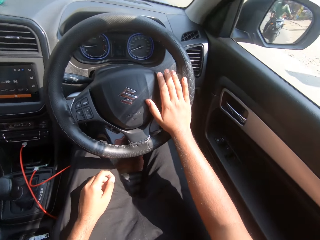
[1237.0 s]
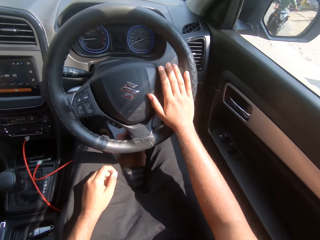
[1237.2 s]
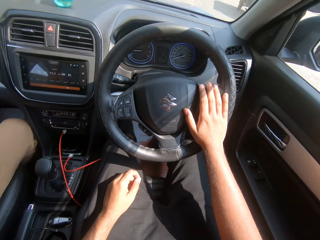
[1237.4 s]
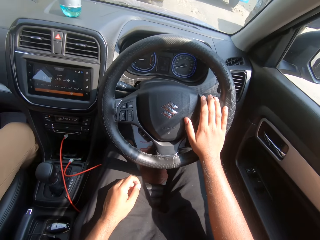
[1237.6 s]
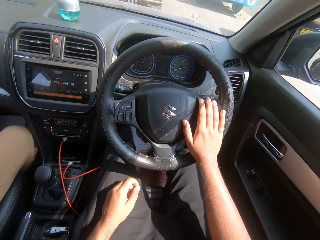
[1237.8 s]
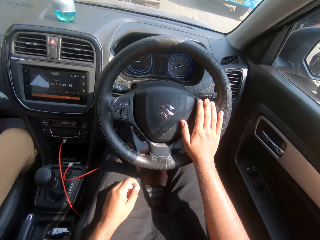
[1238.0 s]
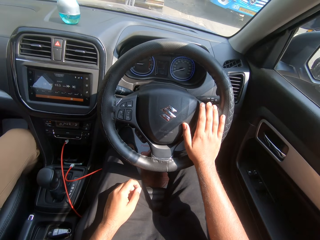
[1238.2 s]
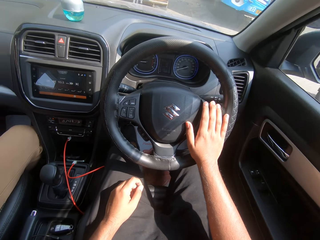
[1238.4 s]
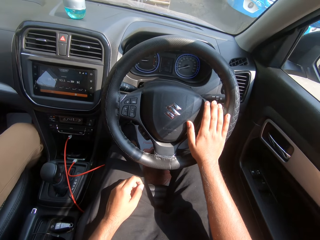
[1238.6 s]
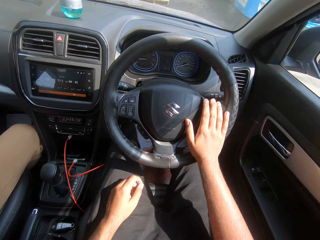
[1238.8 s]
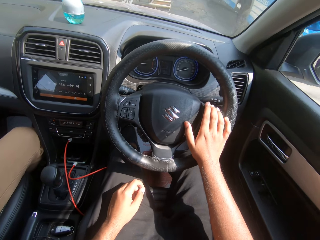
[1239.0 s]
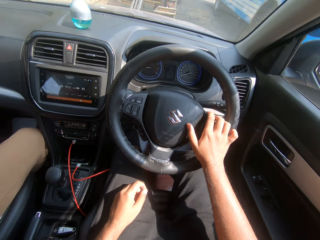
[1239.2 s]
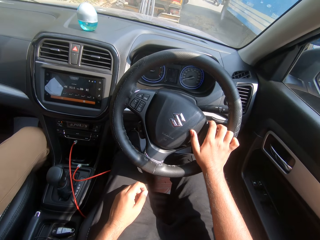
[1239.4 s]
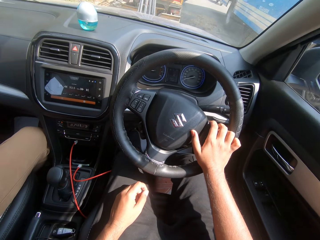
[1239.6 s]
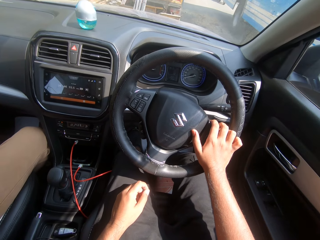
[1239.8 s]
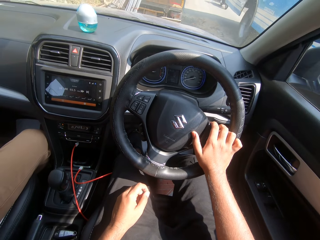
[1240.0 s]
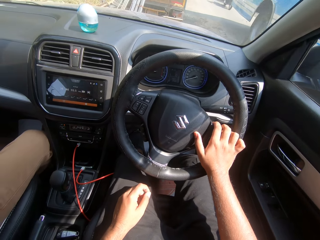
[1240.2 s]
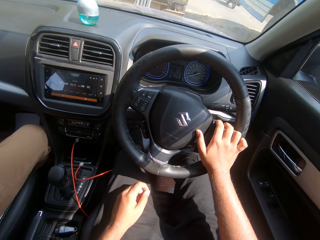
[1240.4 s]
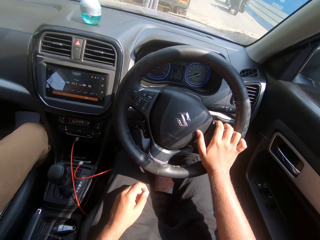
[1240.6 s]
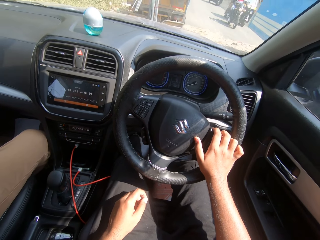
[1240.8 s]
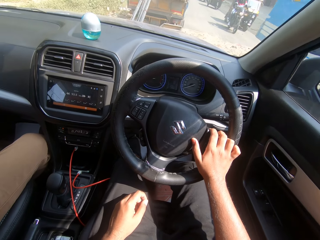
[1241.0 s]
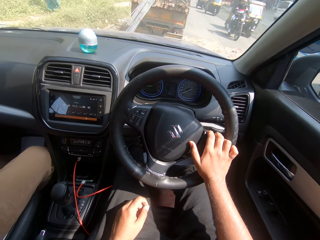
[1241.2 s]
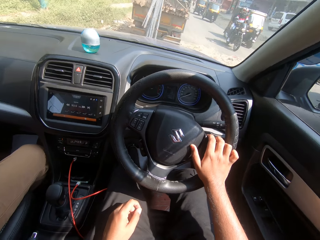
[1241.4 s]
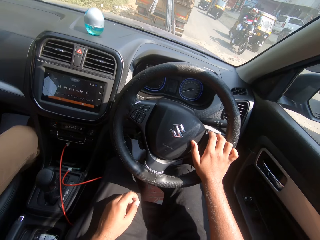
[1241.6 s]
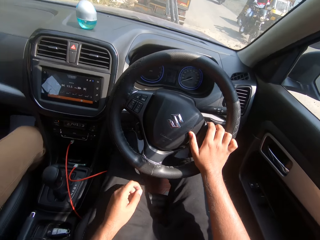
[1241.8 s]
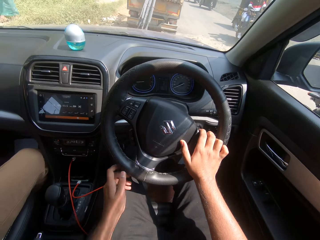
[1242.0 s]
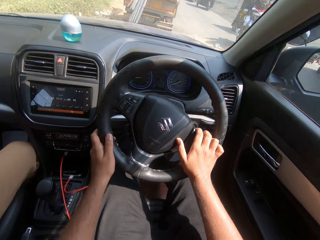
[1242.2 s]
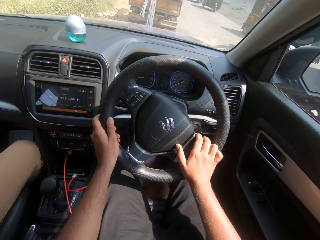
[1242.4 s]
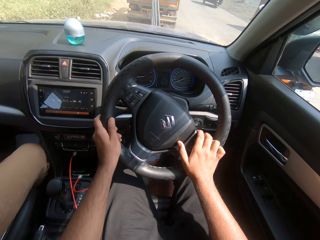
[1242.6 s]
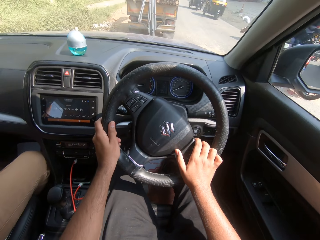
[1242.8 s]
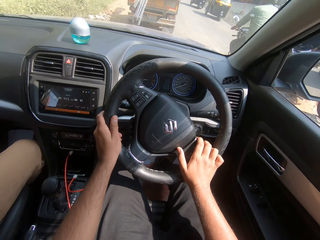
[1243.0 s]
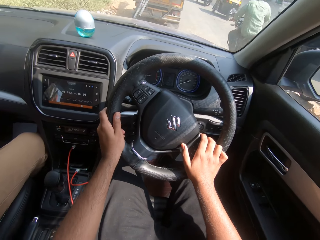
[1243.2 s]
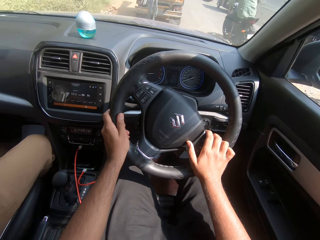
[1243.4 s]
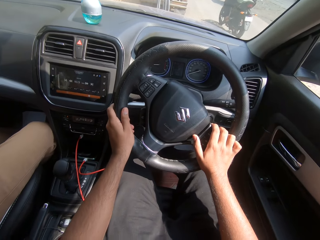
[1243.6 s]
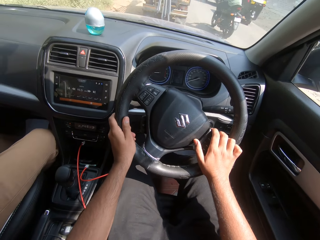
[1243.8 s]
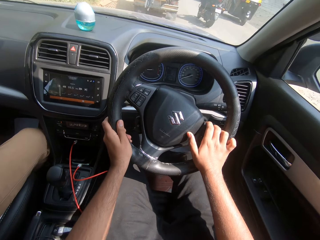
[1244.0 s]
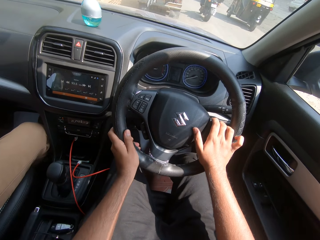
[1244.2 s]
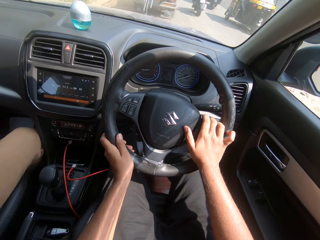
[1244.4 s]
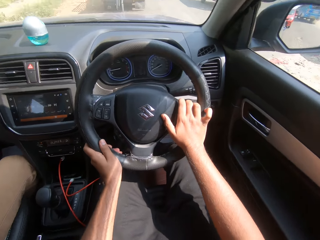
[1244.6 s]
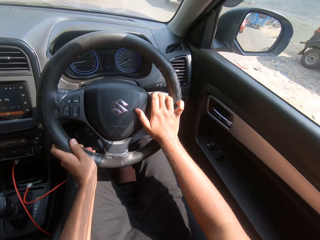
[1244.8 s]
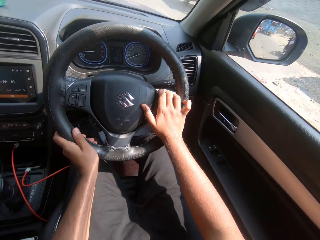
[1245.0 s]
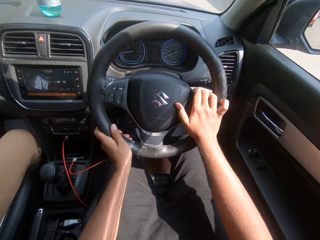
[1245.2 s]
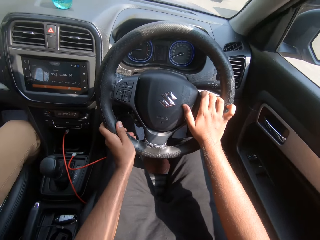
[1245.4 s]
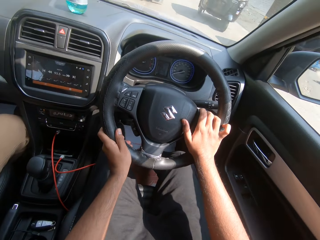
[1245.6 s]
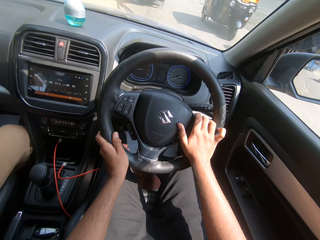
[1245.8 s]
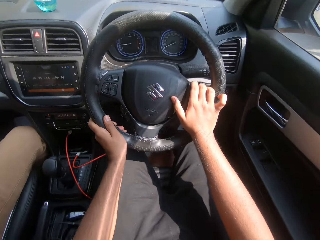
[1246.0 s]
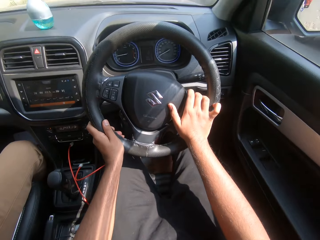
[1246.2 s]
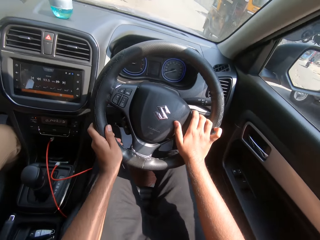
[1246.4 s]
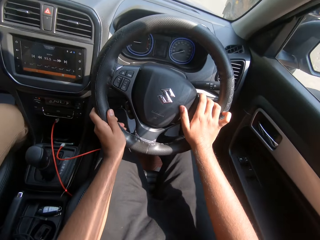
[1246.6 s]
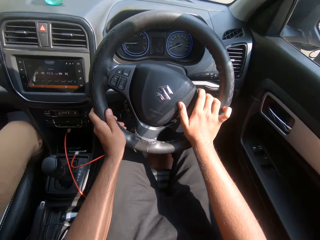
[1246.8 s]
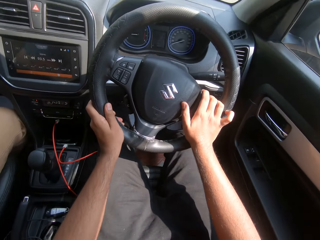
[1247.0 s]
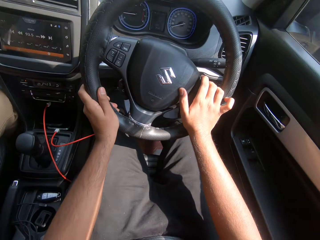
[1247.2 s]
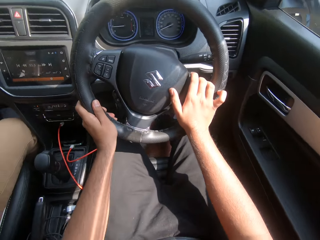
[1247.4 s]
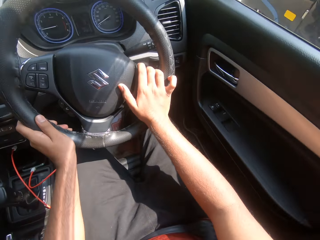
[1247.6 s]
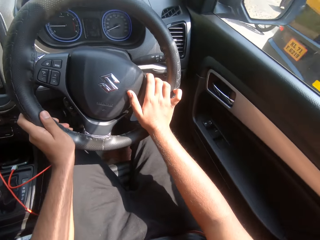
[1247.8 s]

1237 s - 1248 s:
The camera wearer turns the steering wheel with his right hand. A man talks to him. A tricycle drives past him. A bus drives past him. Another tricycle drives past him. A motorcycle drives past him. The camera wearer turns the steering wheel with his hands. He turns the steering wheel with his hands again. He talks to the man. Another tricycle drives past him.

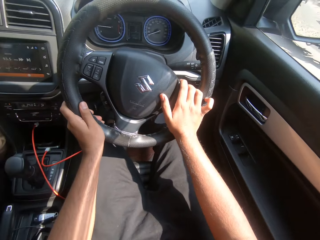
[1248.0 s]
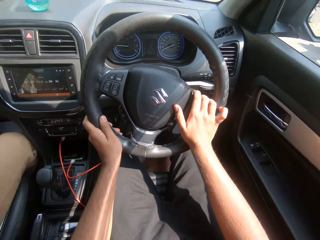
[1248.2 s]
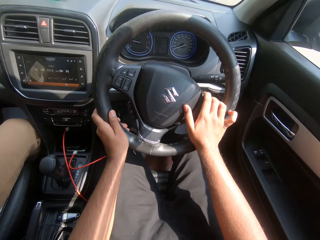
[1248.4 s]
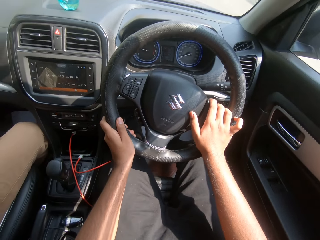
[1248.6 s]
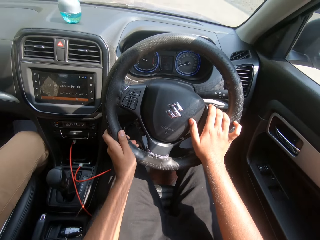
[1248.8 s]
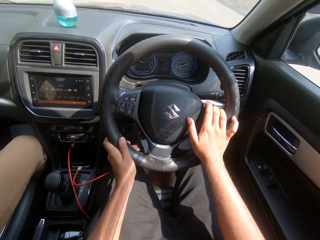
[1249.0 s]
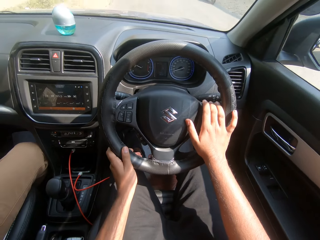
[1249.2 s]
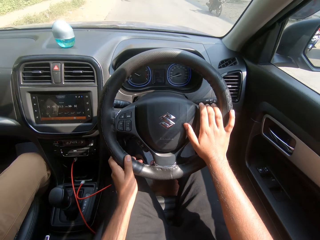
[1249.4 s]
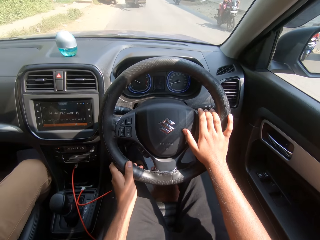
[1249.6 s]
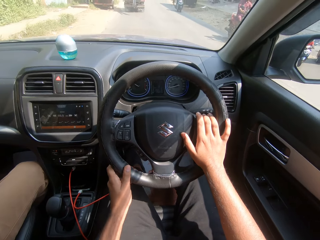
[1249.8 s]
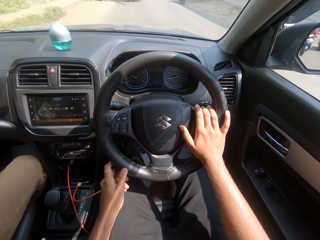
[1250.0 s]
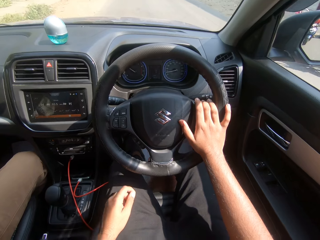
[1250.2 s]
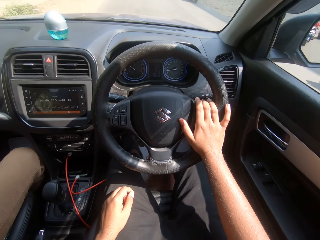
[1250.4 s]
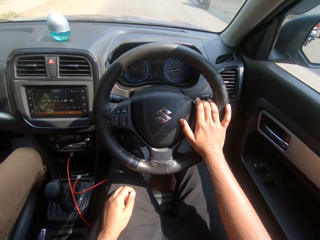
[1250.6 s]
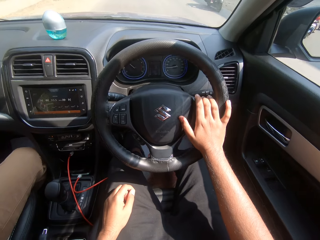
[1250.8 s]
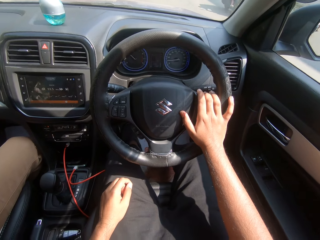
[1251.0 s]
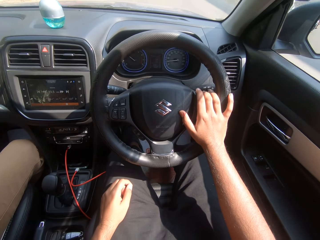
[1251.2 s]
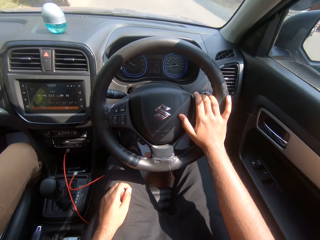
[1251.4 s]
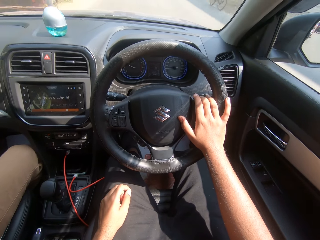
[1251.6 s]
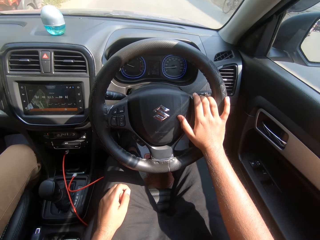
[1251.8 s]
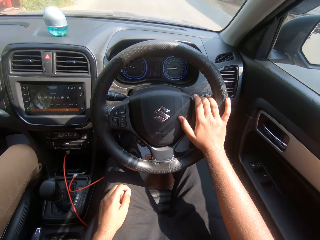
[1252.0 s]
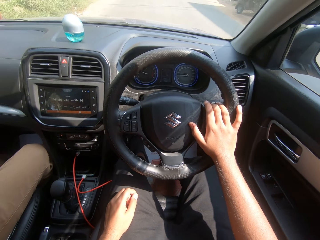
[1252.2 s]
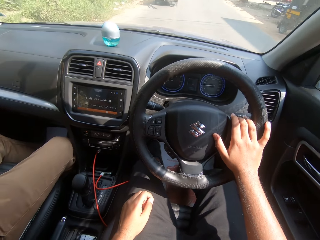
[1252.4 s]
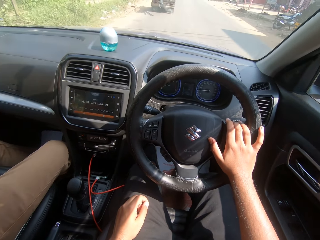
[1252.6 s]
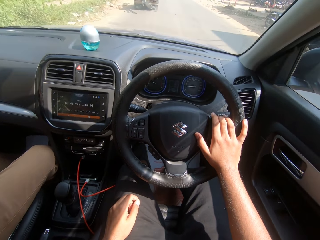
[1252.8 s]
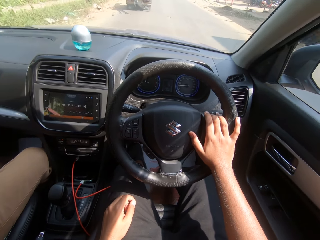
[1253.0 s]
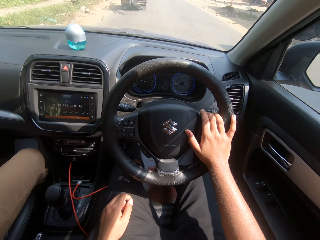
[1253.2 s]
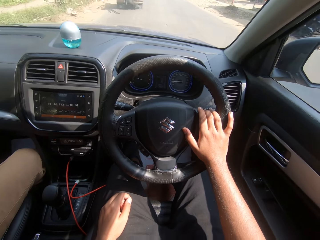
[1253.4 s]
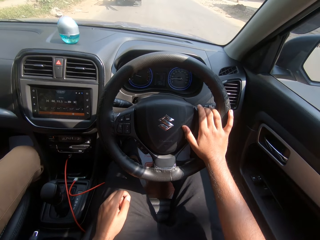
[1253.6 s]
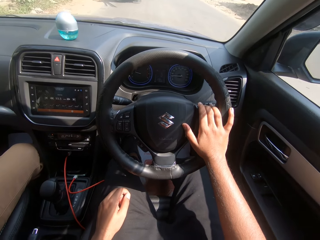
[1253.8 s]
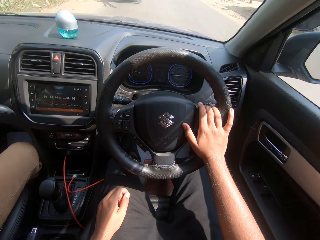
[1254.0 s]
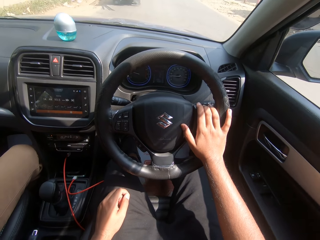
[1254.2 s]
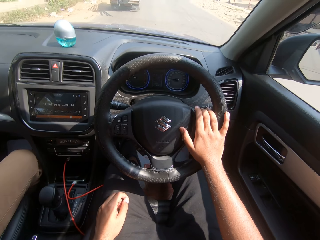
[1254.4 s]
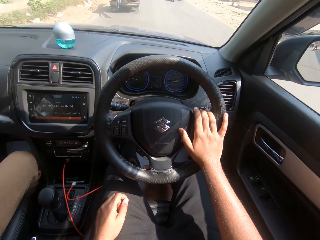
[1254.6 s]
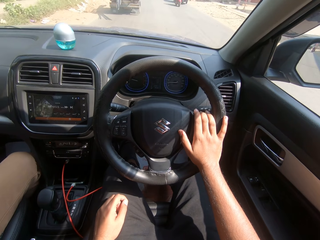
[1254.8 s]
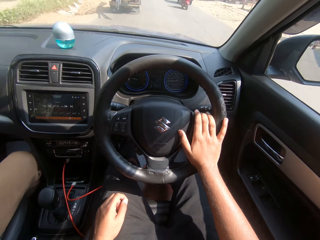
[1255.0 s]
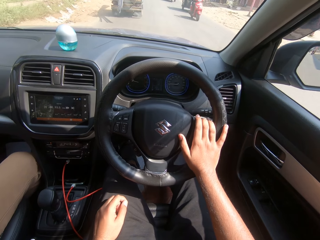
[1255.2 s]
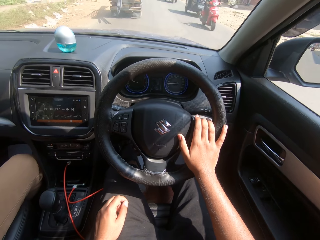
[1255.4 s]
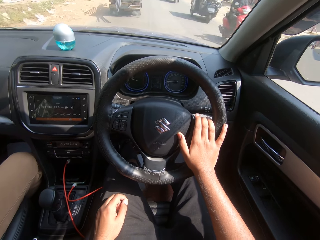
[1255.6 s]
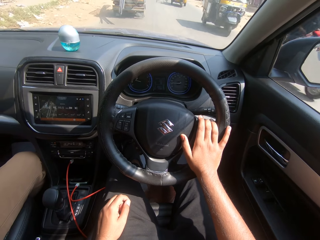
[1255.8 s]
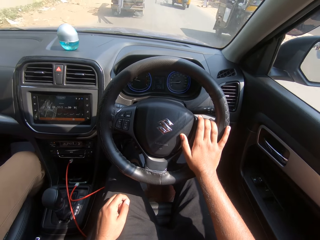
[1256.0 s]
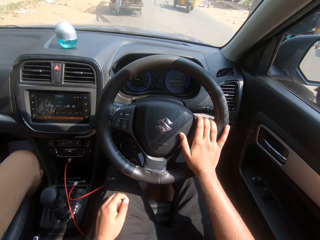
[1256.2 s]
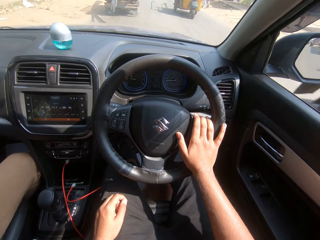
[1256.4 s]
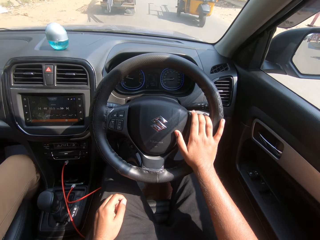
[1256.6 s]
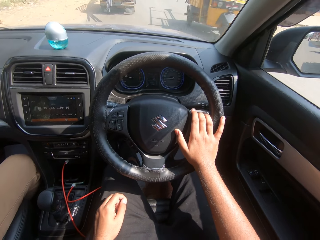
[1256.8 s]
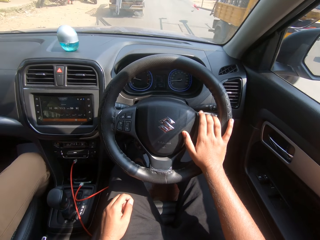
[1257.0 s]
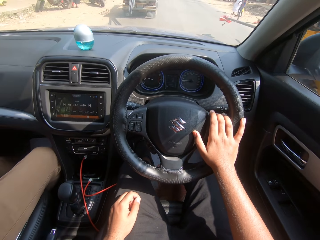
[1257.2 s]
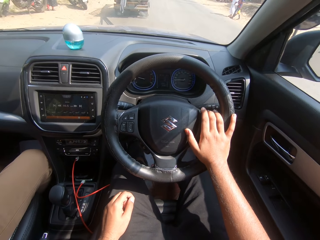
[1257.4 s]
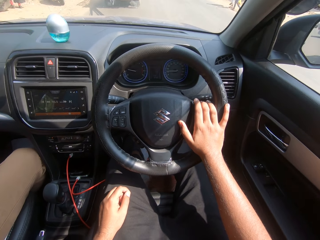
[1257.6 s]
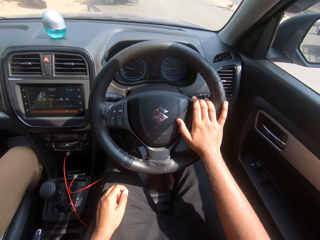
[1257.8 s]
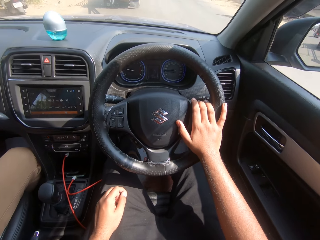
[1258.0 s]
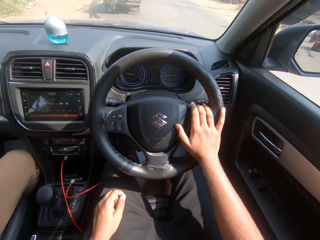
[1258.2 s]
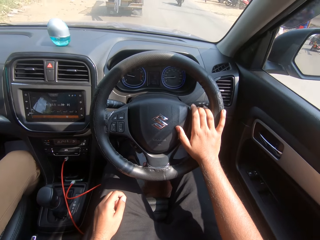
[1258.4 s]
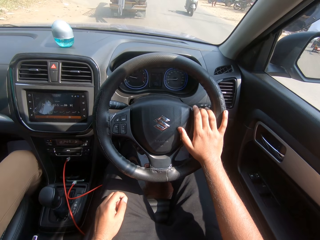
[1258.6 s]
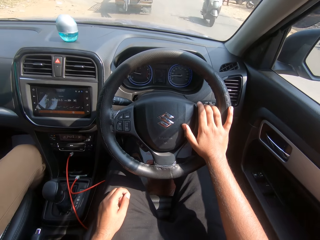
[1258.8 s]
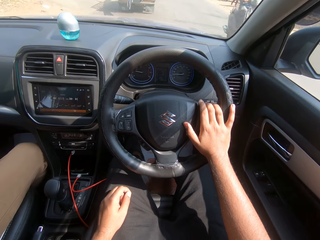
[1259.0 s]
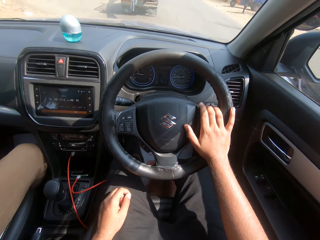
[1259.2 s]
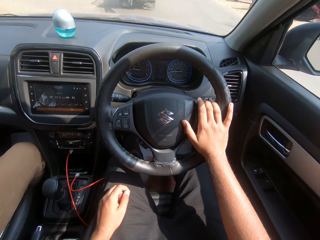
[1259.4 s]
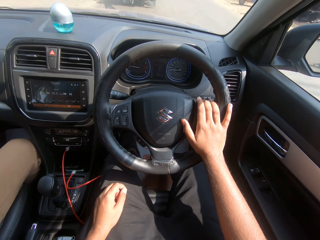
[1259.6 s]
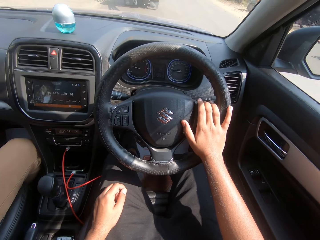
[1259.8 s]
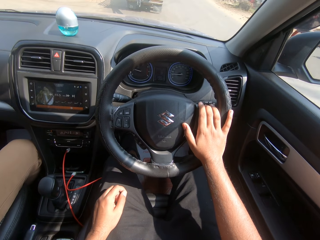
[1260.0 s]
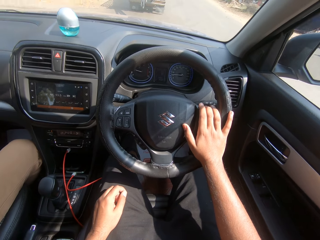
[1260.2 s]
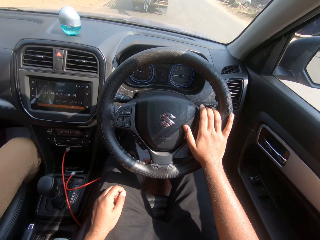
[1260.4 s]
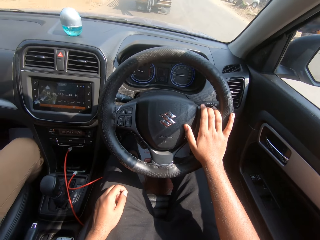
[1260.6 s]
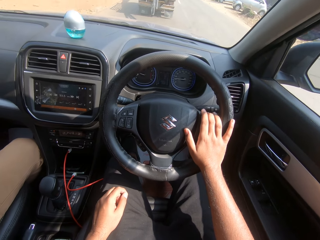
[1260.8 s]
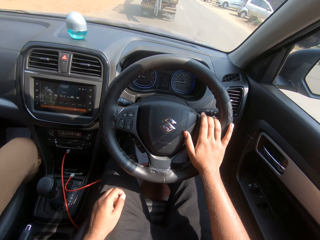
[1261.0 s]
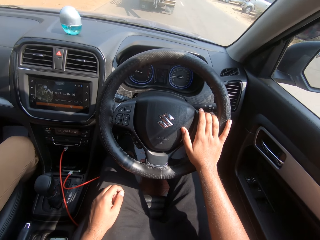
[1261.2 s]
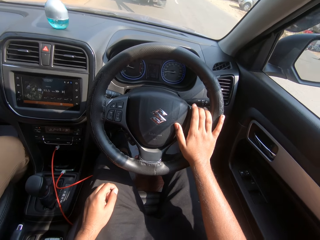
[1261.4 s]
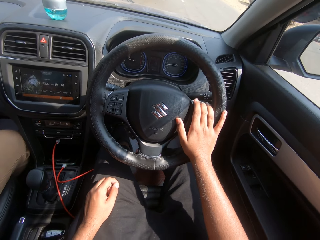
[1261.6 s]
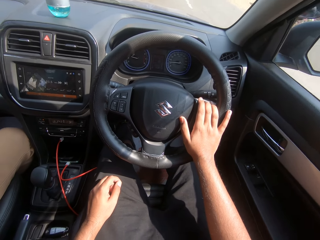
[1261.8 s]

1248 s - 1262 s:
A motorcycle drives past the camera wearer. He places his left hand on his lap. Another motorcycle drives past him. He turns the steering wheel with his right hand. Another motorcycle drives past him. A tricycle drives past him. Another tricycle drives past him. Another motorcycle drives past him.
